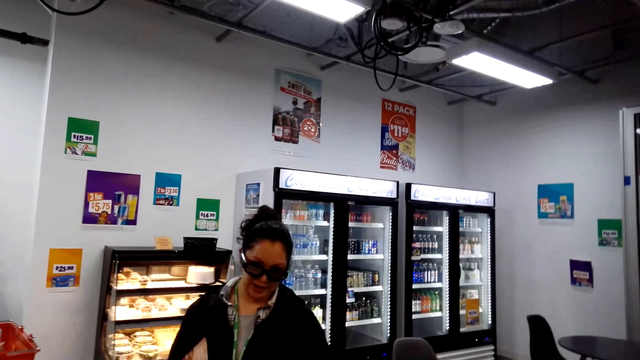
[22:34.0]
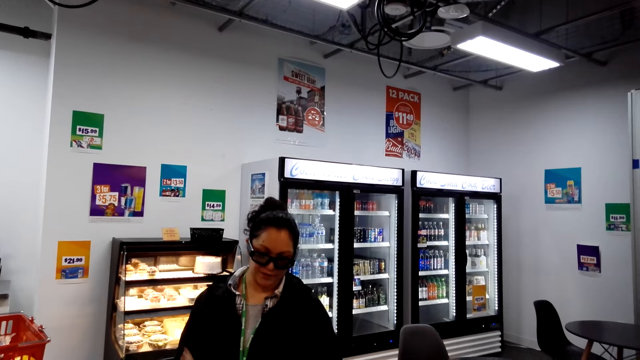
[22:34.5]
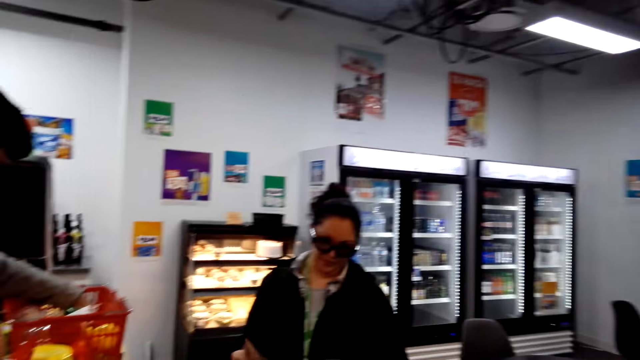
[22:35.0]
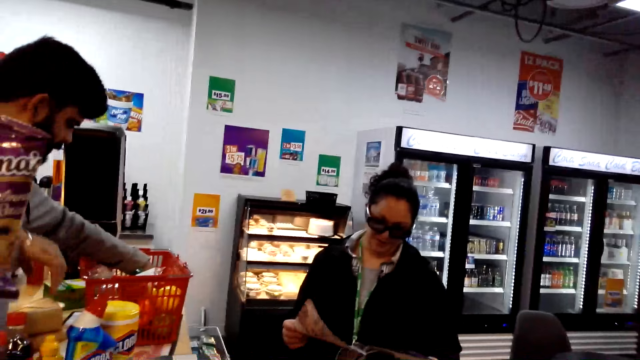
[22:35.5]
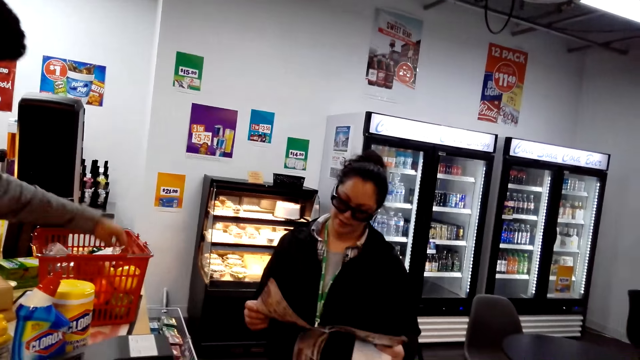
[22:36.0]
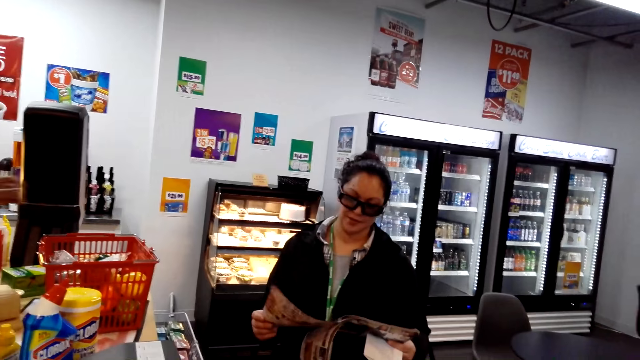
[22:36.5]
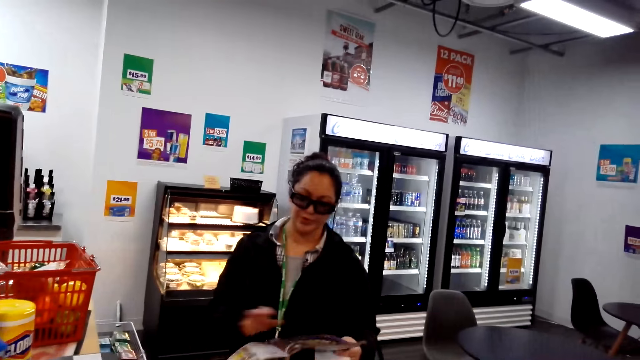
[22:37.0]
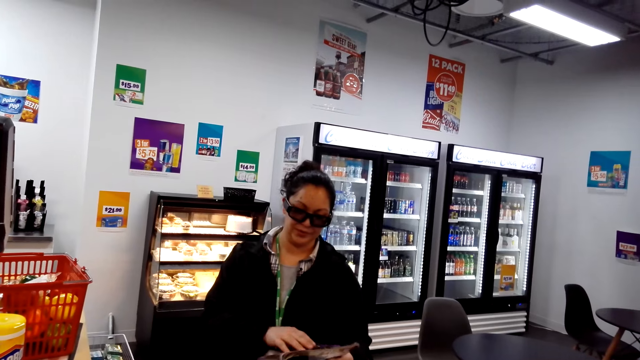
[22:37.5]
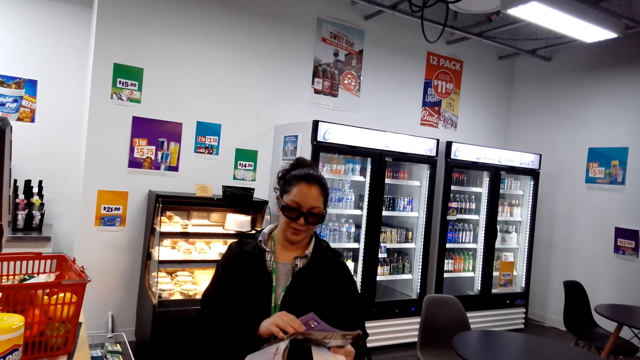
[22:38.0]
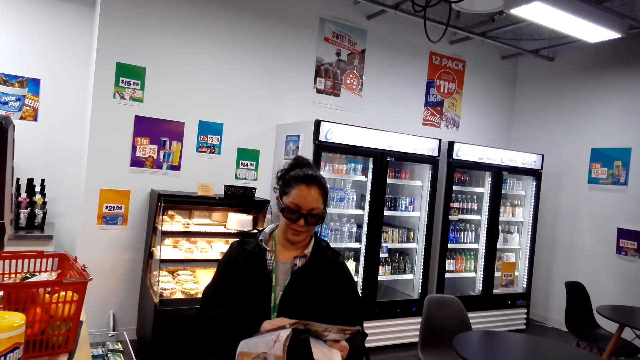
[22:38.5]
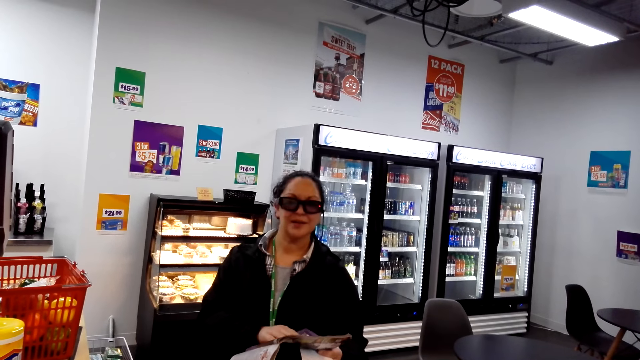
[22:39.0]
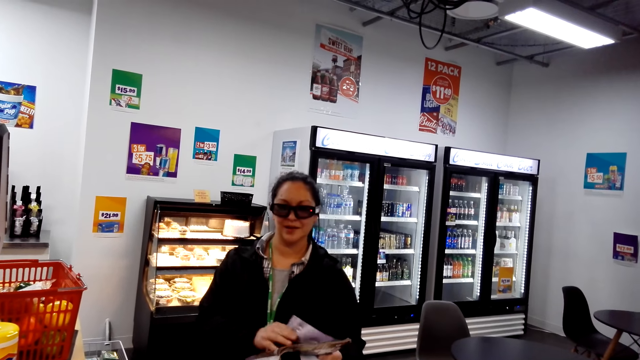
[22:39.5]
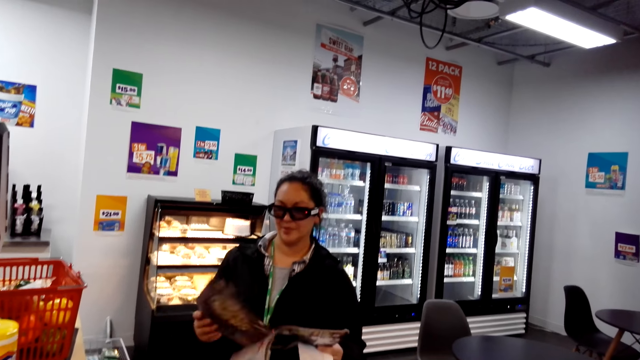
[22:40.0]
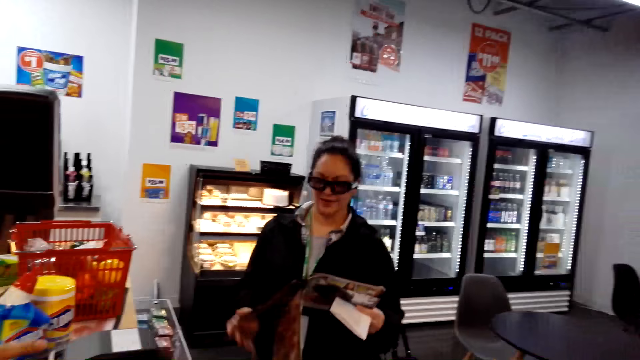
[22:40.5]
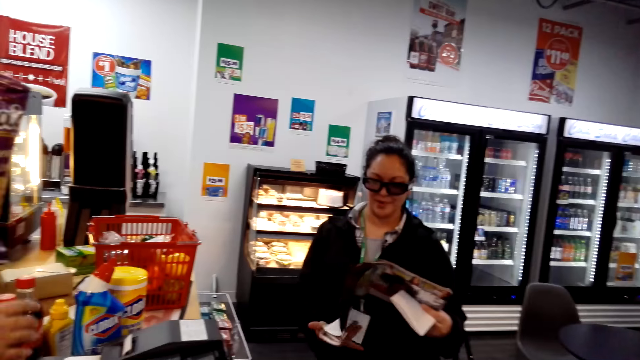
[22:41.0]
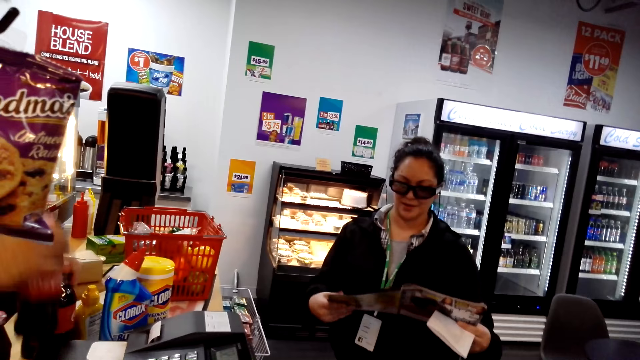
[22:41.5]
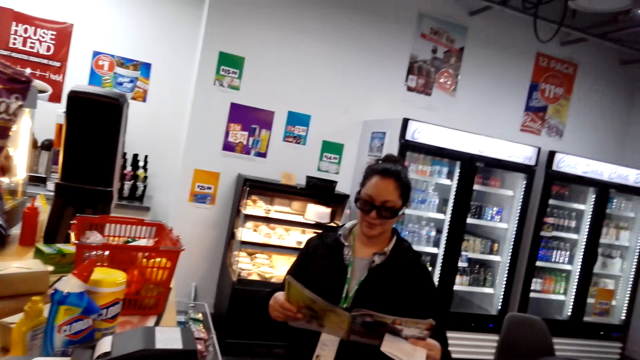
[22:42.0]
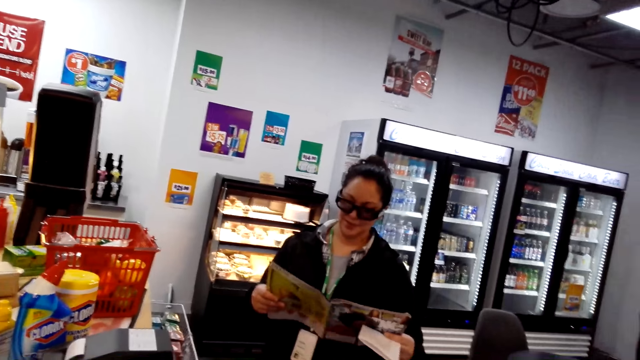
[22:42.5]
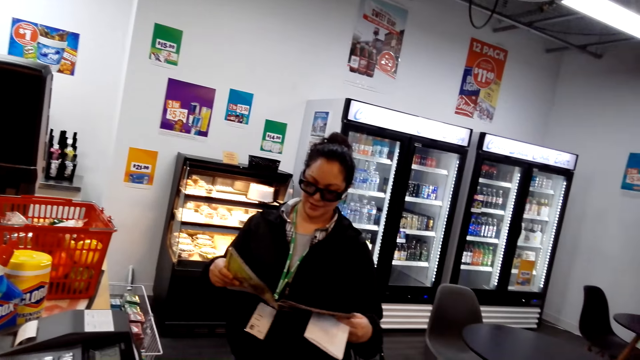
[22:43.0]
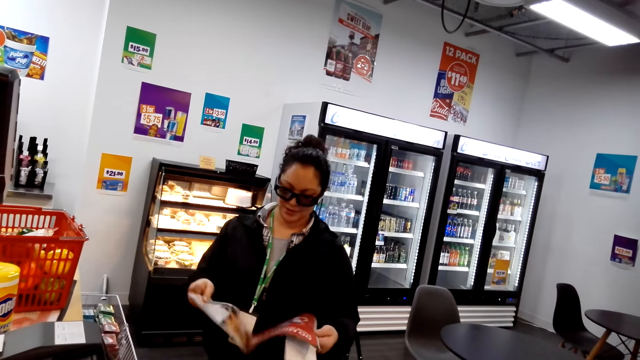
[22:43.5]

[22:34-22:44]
The camera wearer looks around. A woman reads the magazine. The camera wearer talks to the woman.

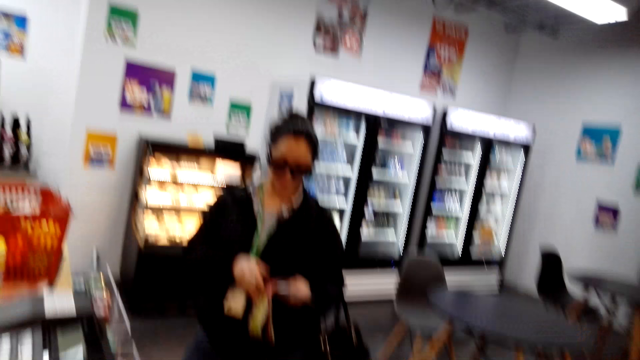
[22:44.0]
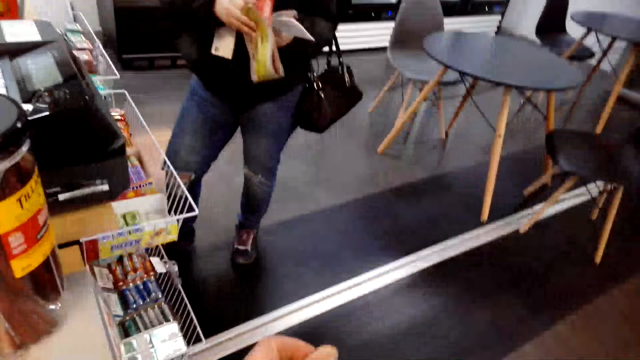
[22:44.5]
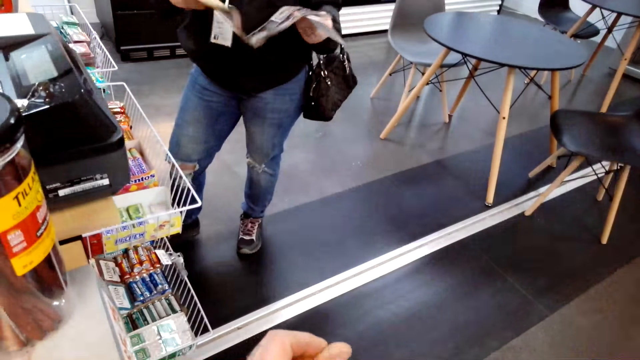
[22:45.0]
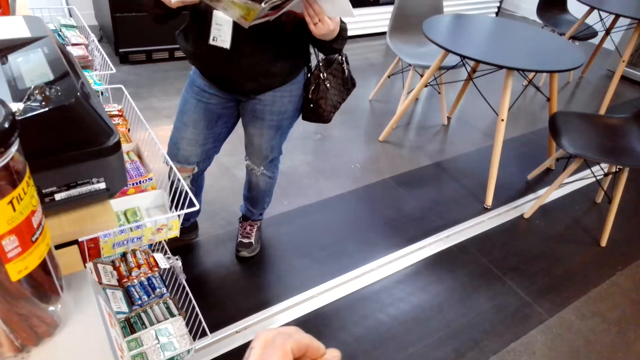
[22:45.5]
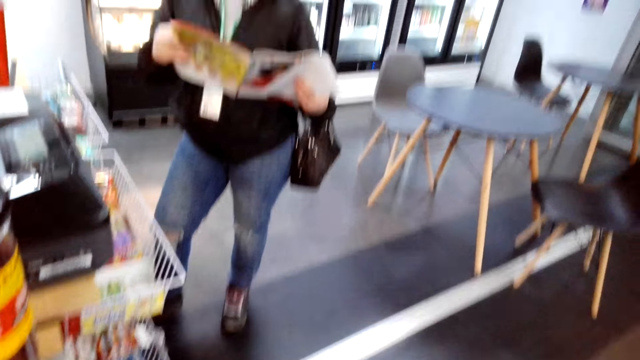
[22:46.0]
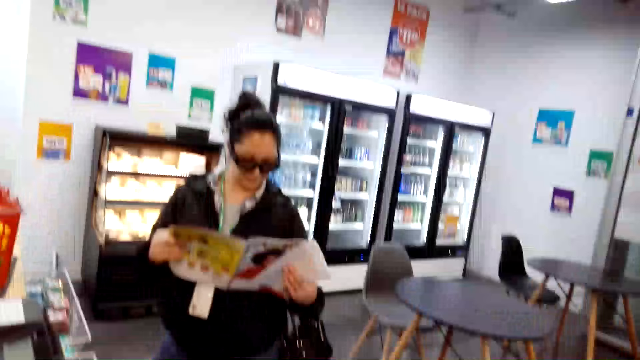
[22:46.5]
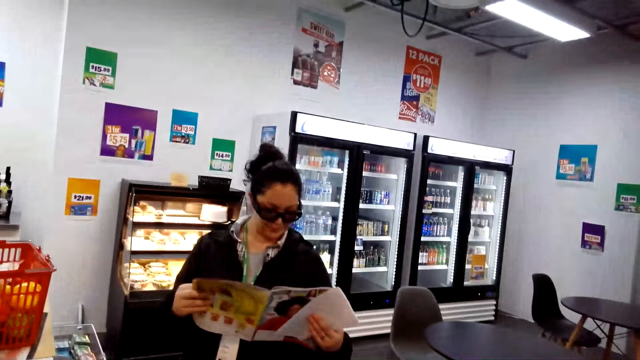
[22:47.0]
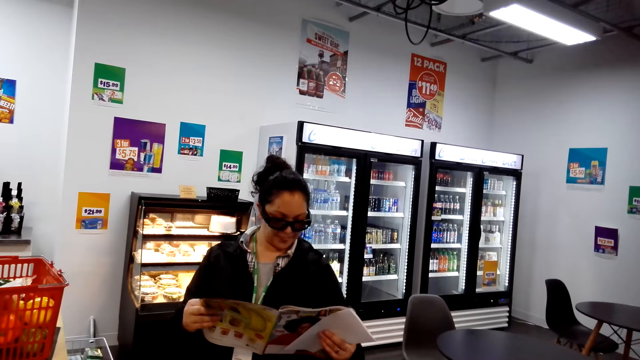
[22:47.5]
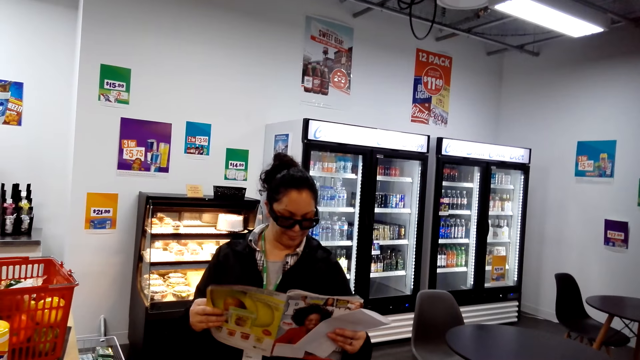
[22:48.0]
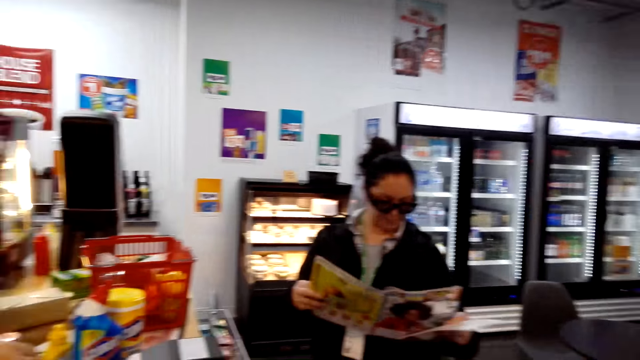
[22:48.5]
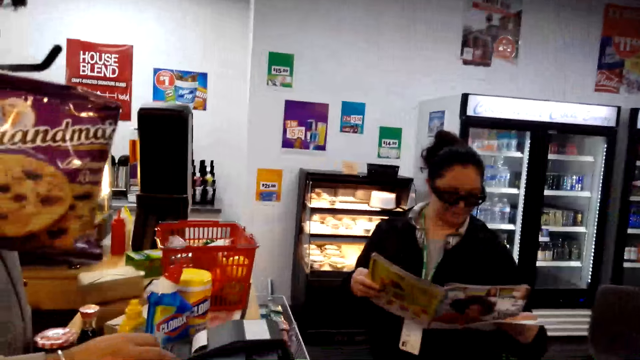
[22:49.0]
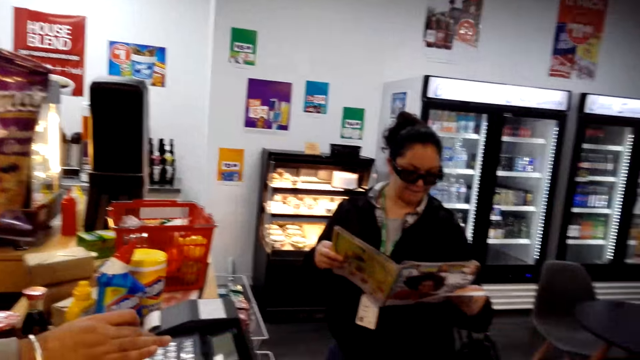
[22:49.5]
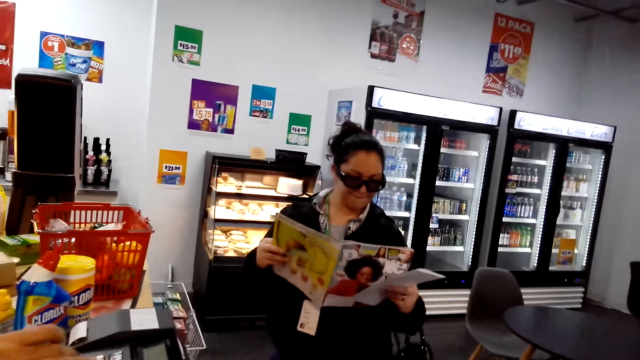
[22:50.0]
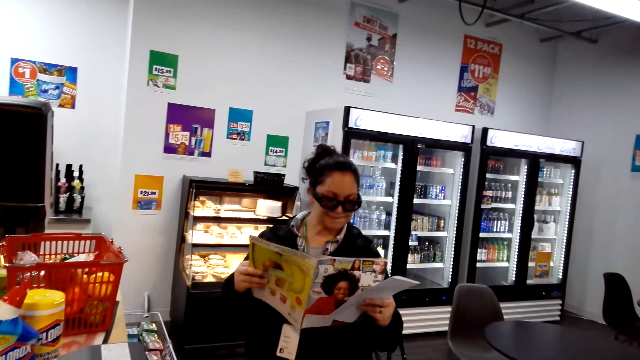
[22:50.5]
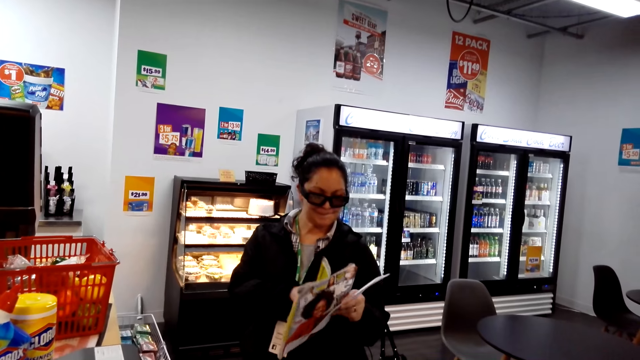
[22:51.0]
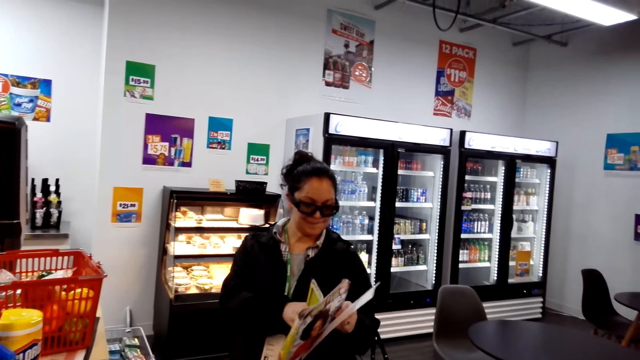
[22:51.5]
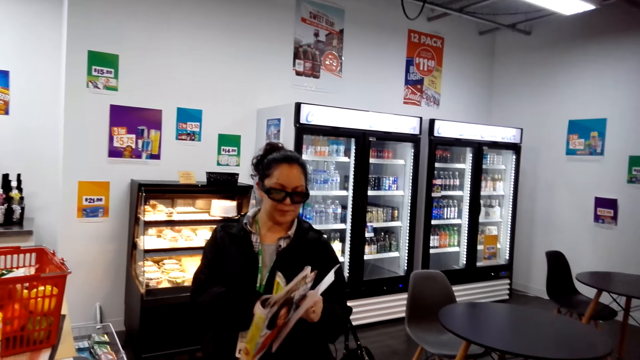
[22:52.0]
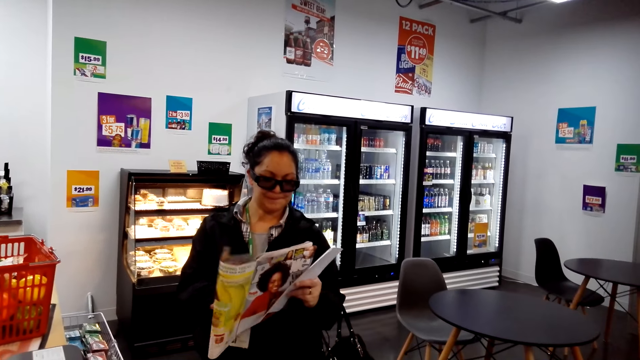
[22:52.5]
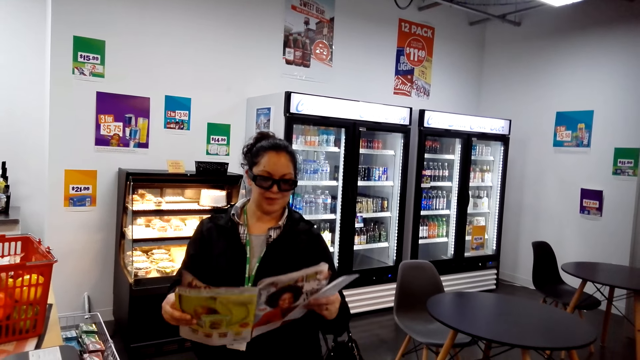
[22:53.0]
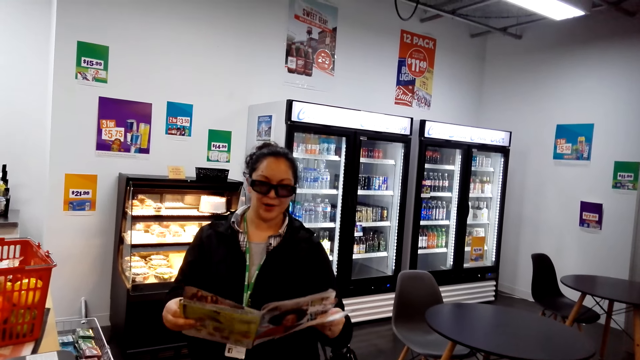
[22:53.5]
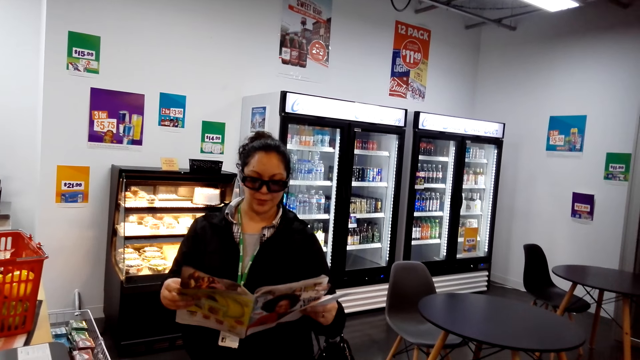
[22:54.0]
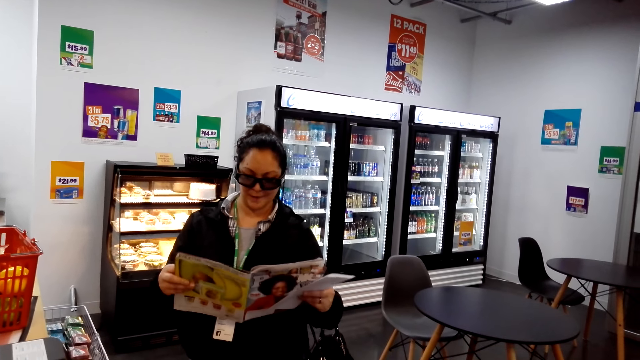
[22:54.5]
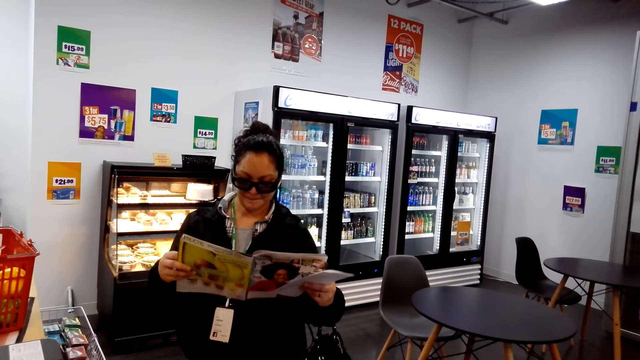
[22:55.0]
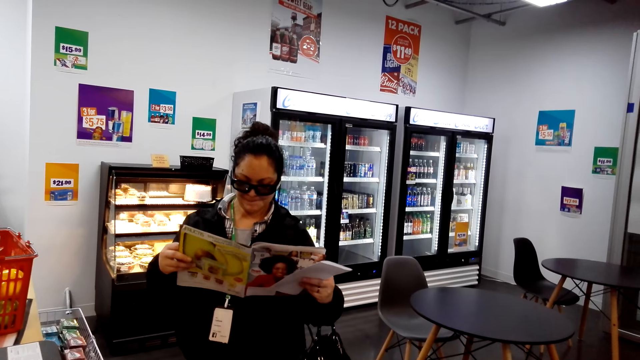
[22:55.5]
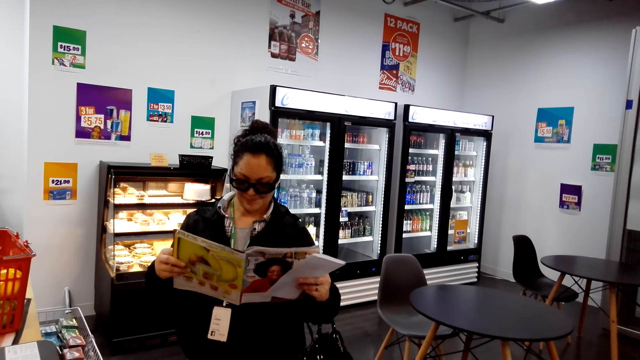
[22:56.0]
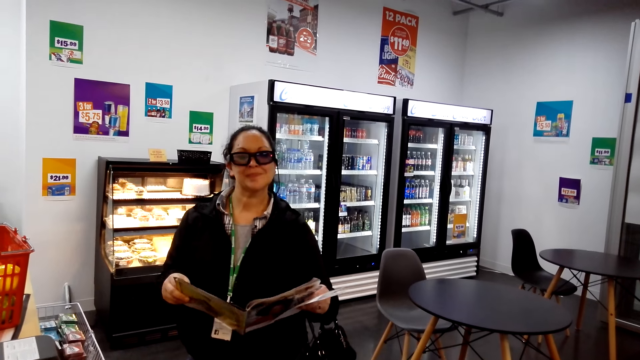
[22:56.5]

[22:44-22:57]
The camera wearer looks around. A woman turns the page on the magazine. The camera wearer looks around. They read the magazine.
